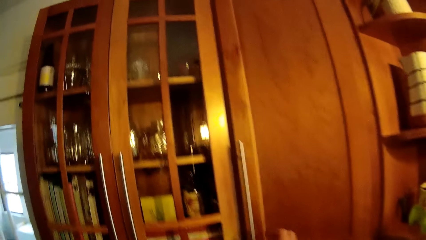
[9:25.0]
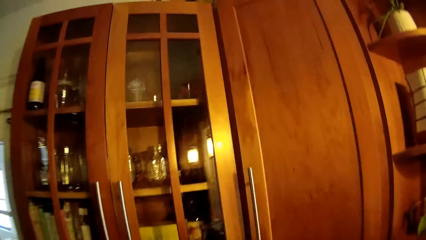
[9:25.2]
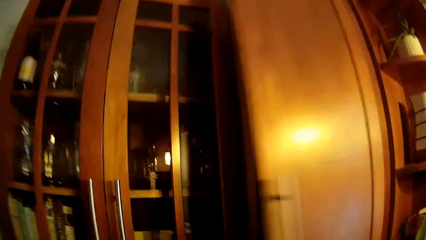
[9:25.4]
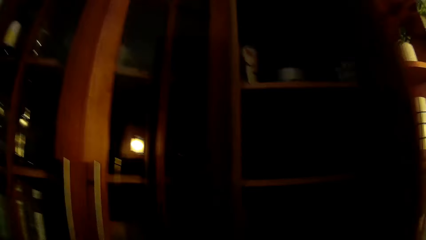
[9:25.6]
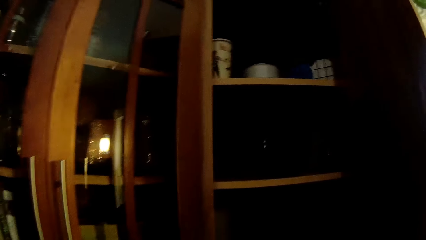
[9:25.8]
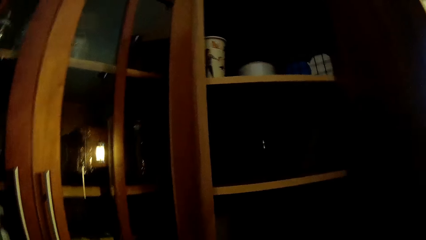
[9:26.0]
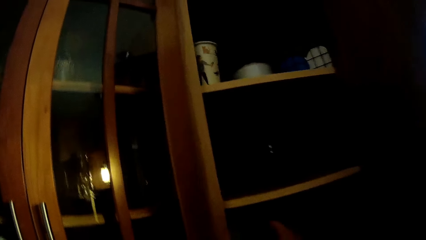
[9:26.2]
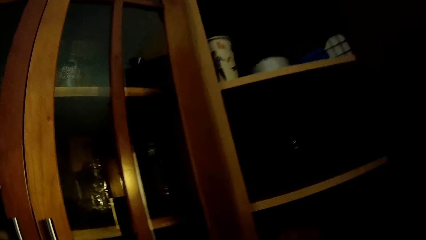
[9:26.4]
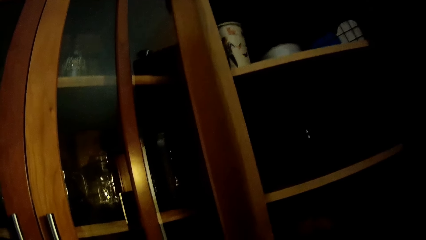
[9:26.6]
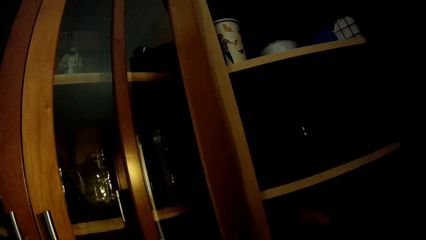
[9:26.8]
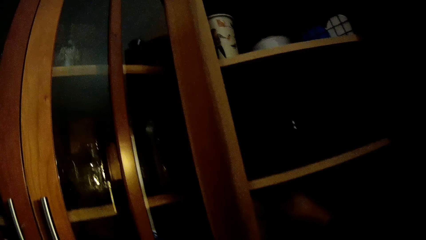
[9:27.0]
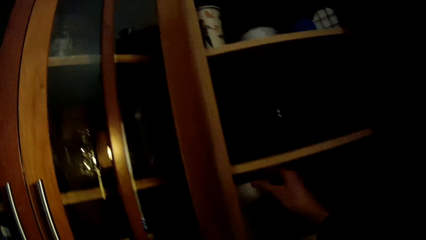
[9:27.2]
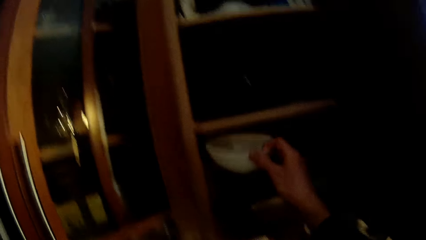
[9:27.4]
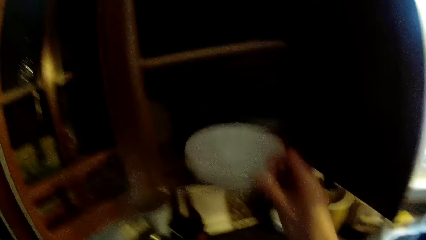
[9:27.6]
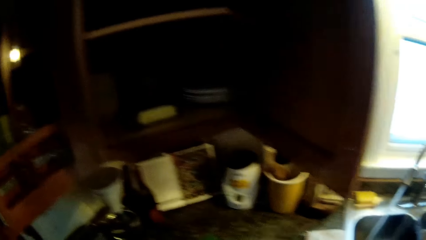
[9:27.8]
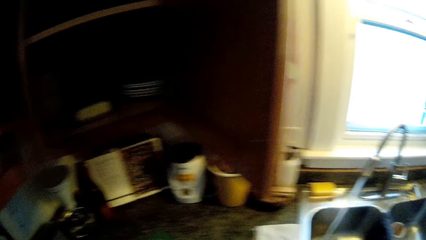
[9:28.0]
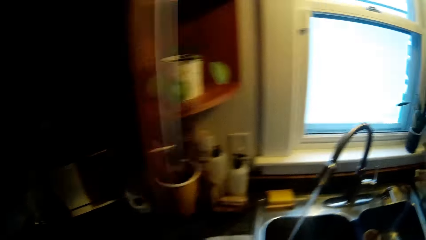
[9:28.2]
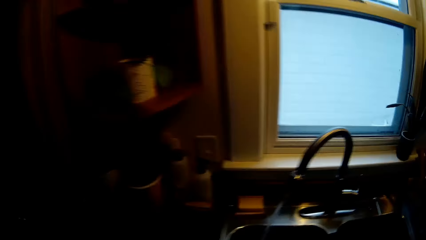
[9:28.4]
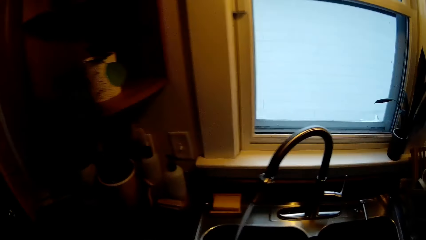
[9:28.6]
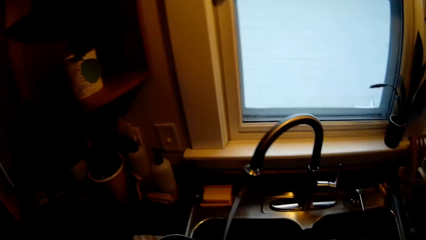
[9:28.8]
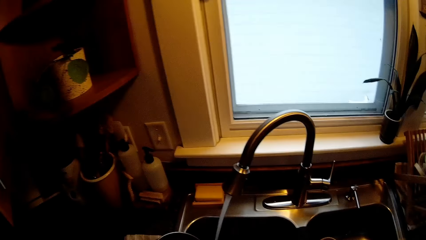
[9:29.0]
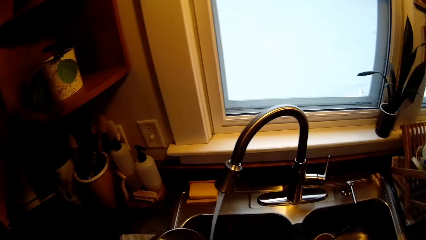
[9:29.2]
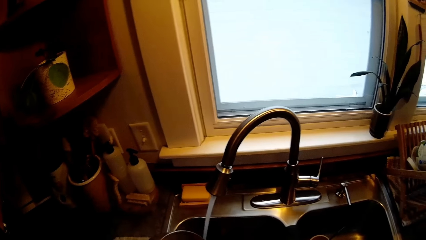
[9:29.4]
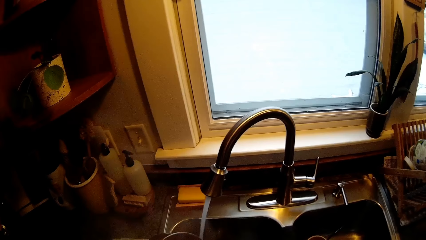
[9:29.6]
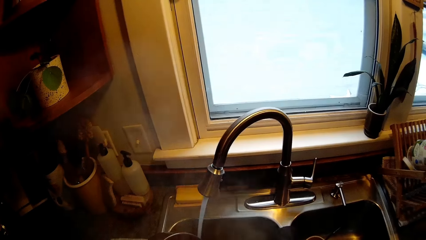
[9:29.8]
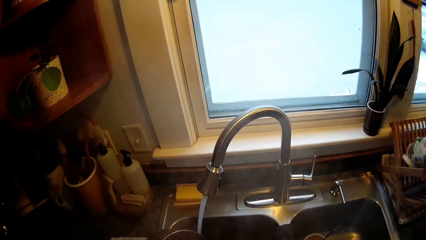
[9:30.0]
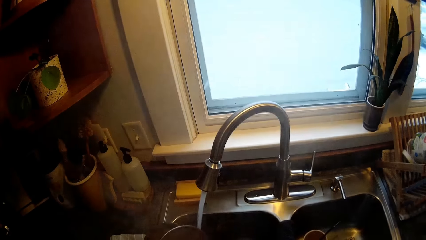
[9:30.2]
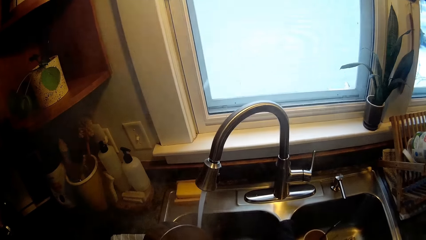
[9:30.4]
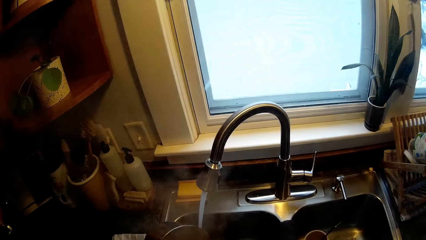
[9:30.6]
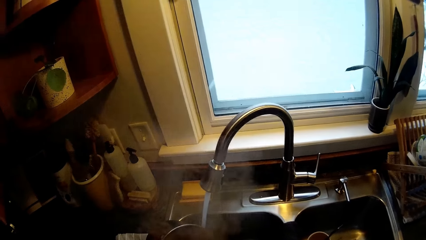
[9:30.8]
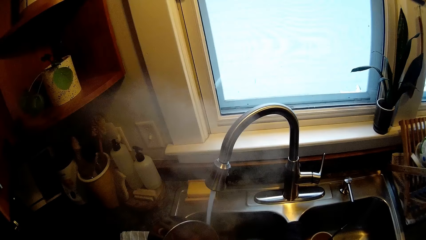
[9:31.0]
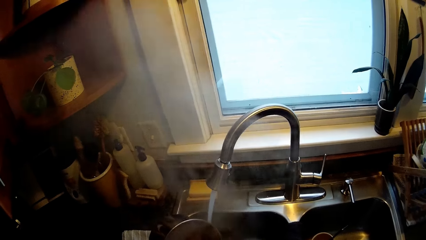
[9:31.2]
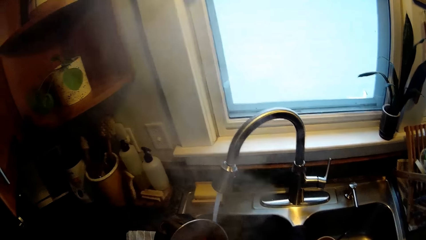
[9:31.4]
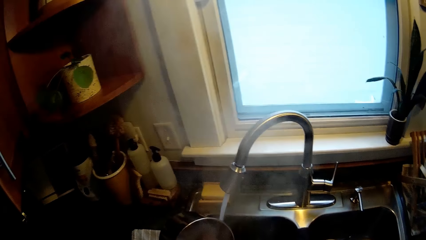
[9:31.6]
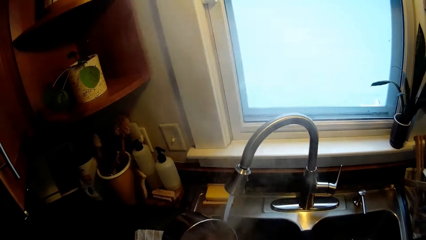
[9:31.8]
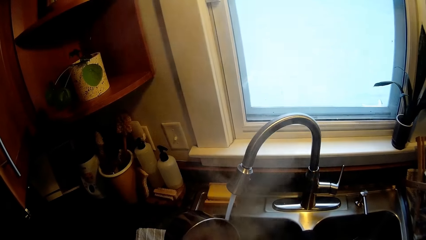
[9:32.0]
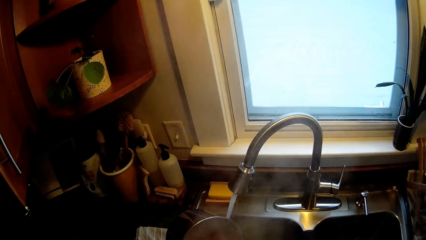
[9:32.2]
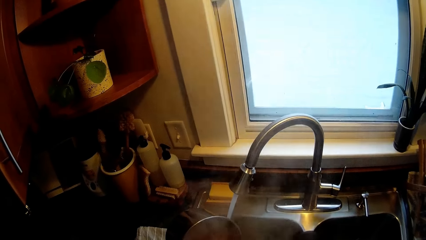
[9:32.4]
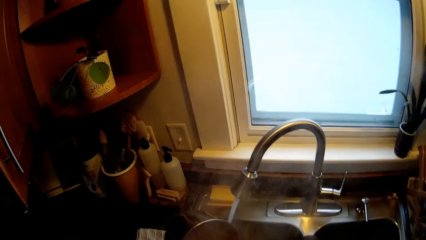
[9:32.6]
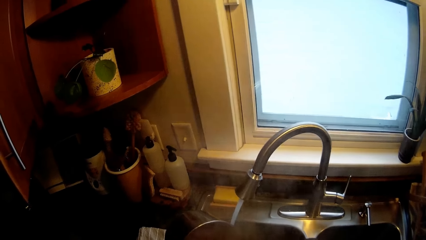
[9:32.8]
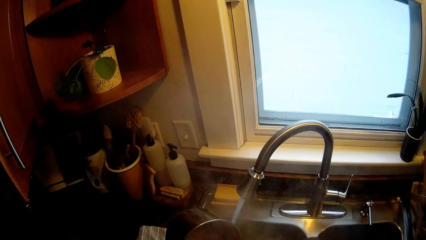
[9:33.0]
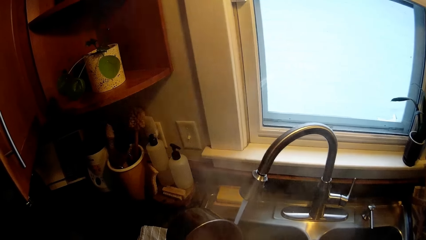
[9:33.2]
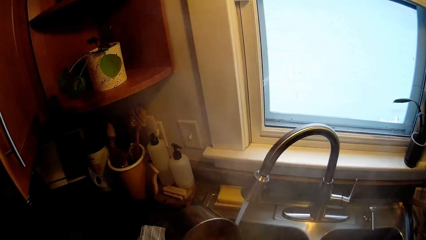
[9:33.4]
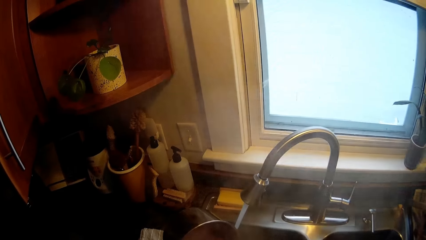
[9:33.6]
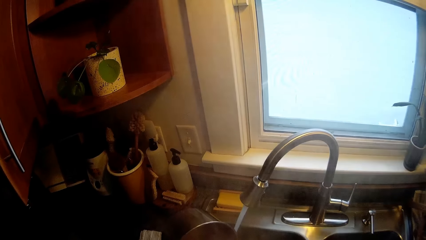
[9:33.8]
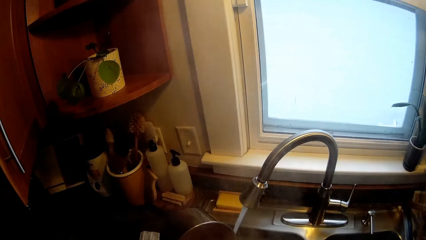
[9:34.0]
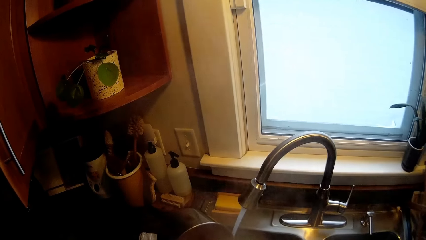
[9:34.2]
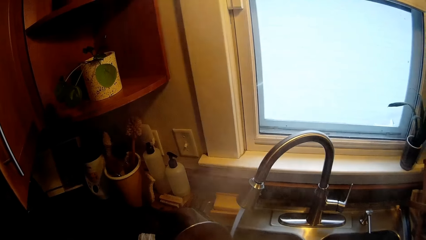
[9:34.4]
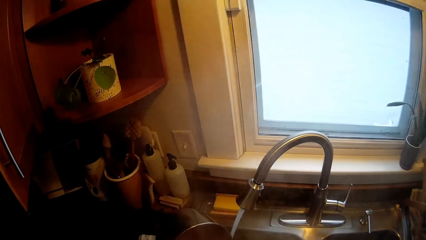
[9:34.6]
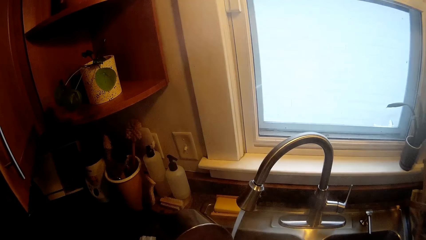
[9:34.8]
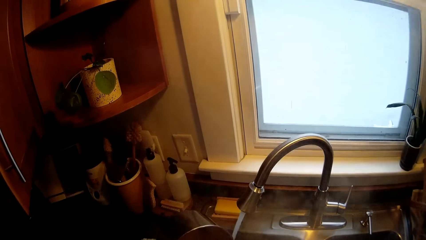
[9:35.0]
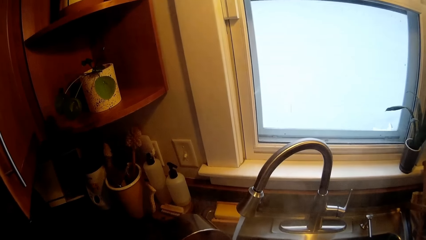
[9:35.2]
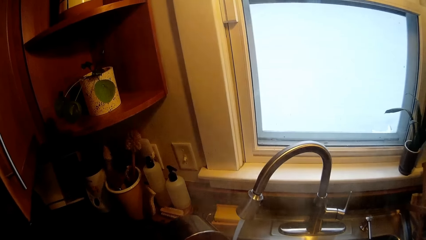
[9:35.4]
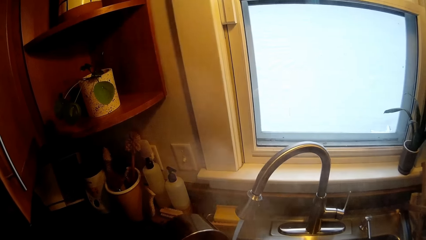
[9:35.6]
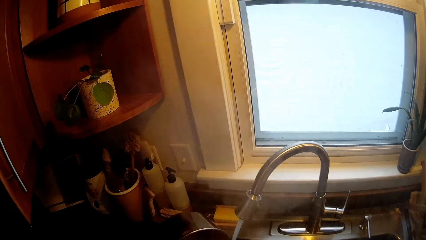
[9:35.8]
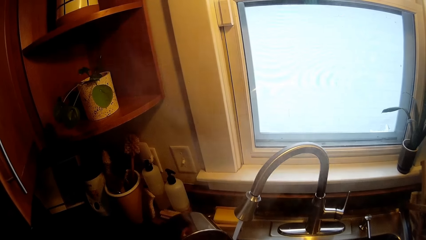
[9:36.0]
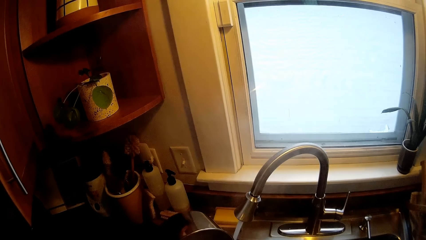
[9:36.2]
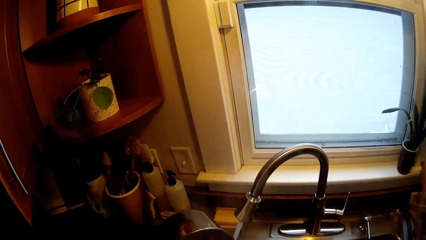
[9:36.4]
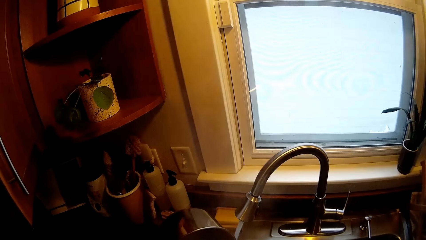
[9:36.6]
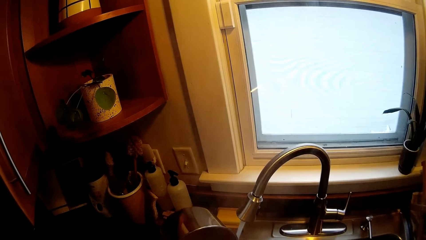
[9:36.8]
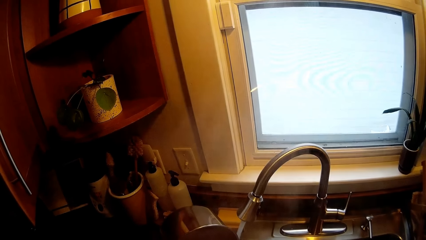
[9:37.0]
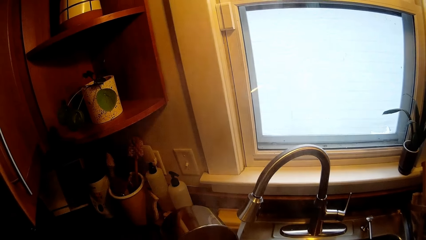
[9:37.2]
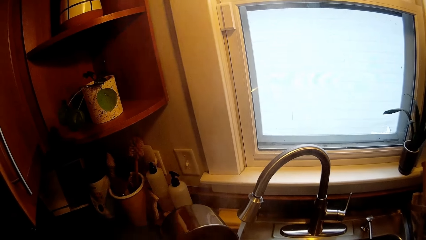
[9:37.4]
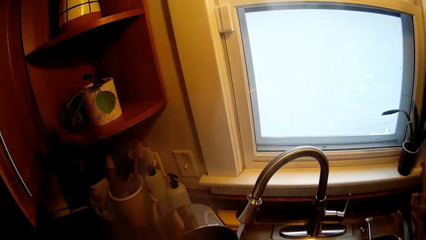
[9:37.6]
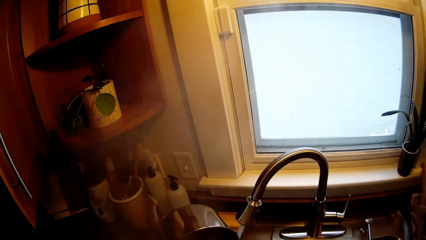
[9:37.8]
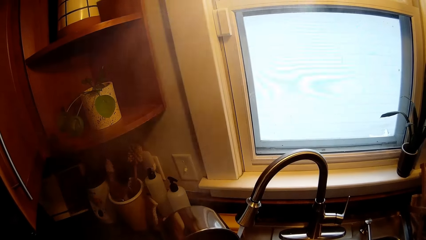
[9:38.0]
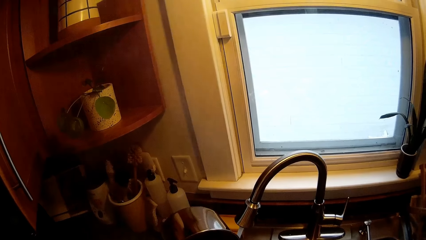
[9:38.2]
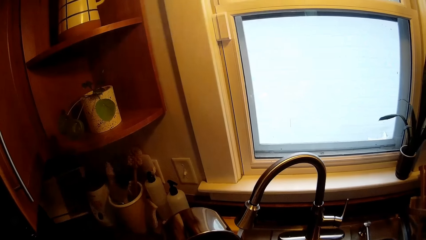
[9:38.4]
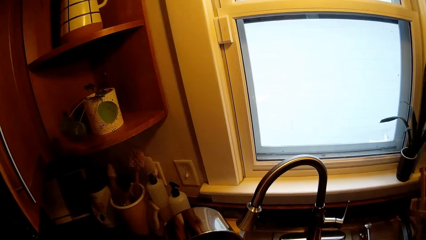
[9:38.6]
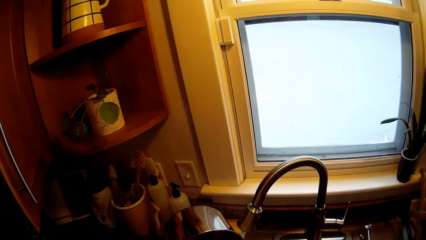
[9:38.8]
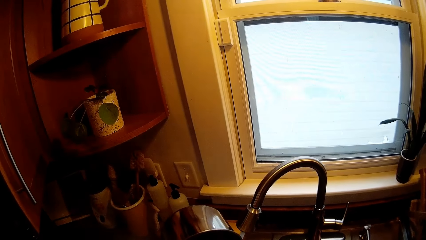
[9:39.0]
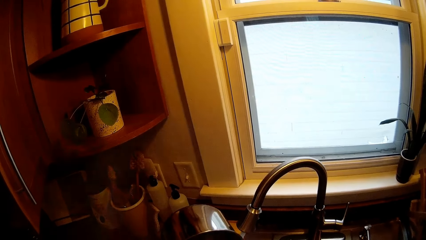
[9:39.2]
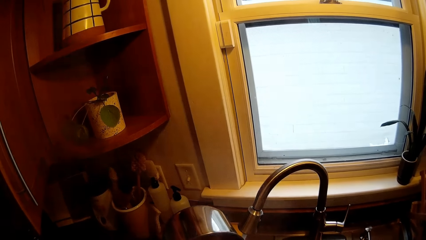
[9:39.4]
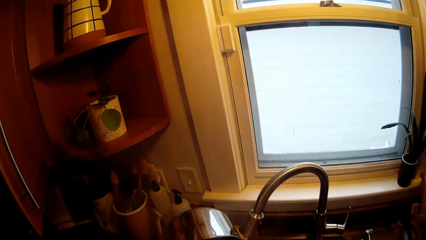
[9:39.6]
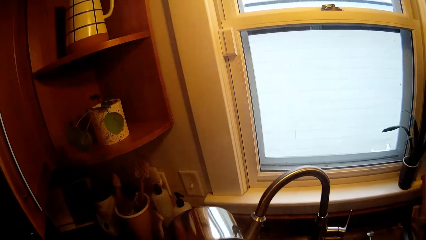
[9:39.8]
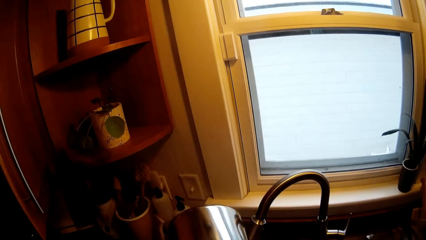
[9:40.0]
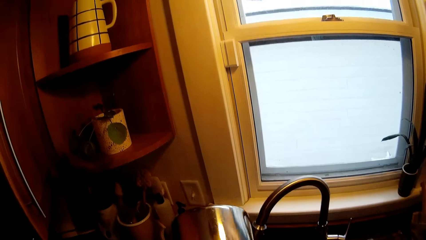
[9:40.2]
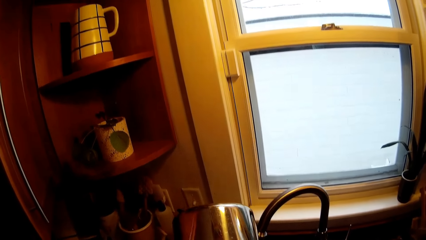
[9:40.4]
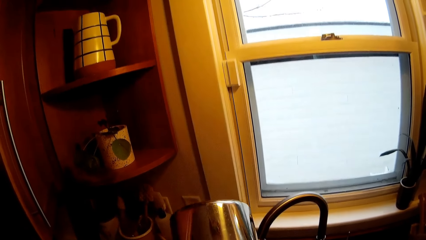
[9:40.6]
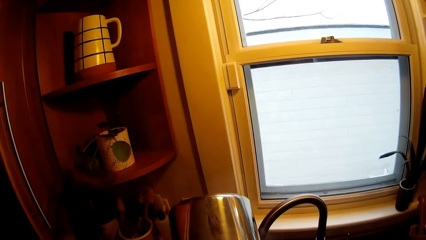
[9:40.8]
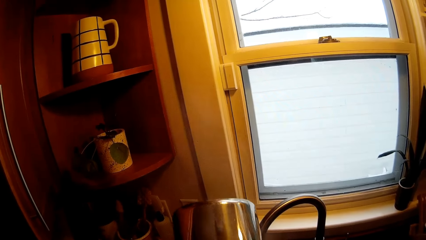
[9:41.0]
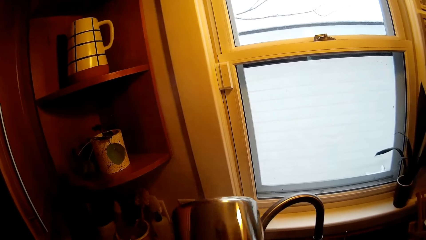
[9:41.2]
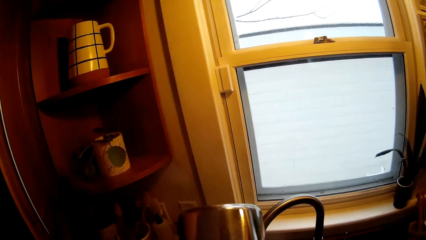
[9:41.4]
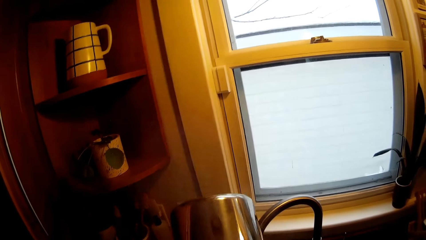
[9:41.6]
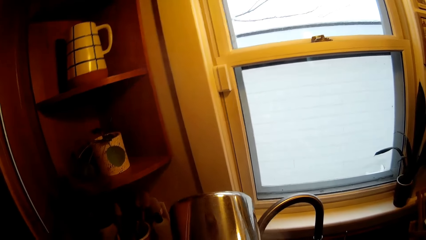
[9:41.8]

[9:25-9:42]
The camera wearer opens a cabinet door with his right hand. He picks up a white plate or bowl from the cabinet with his right hand. He holds a pot with his left hand. He pours something in the bowl.
